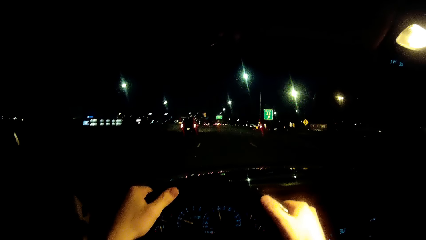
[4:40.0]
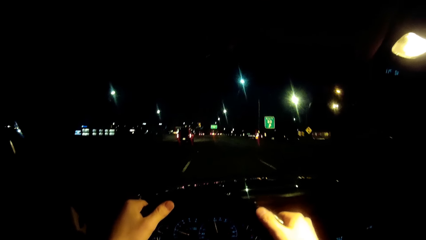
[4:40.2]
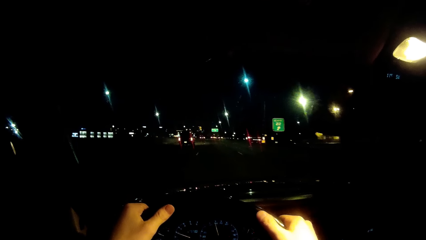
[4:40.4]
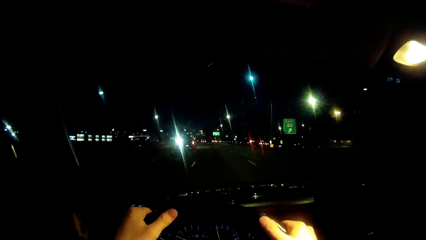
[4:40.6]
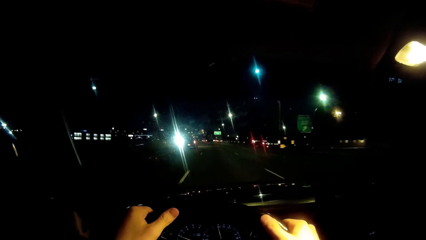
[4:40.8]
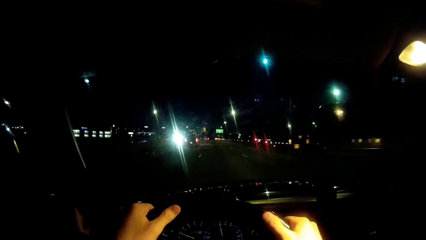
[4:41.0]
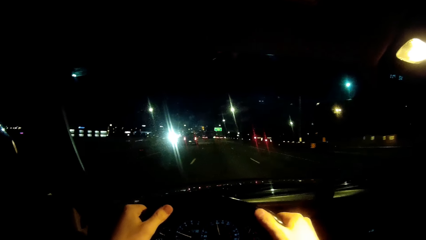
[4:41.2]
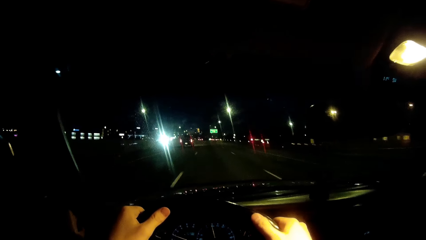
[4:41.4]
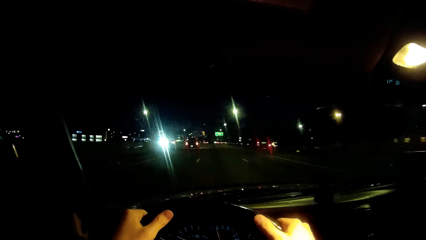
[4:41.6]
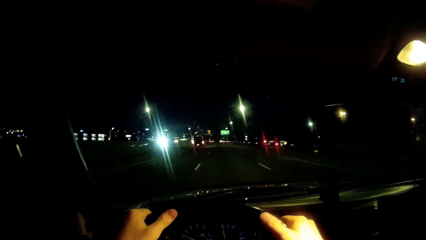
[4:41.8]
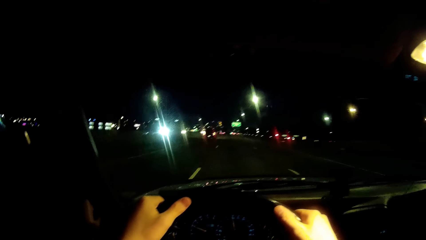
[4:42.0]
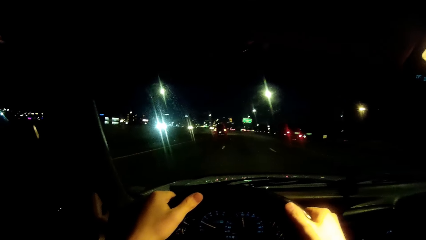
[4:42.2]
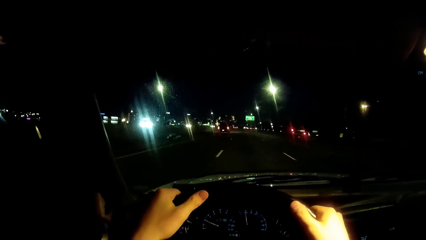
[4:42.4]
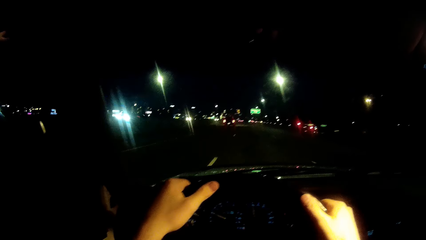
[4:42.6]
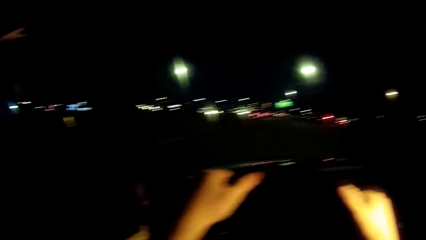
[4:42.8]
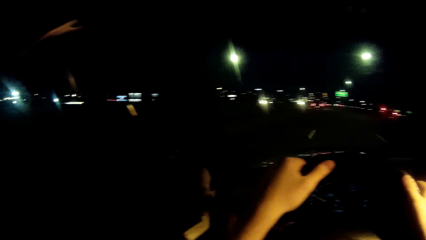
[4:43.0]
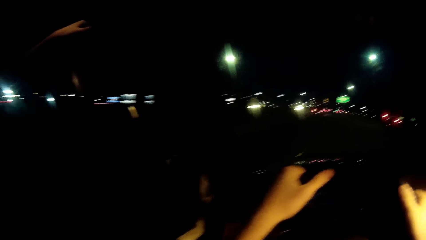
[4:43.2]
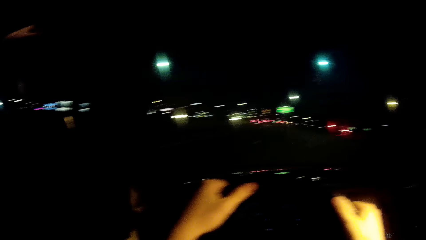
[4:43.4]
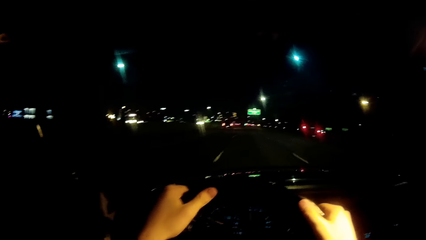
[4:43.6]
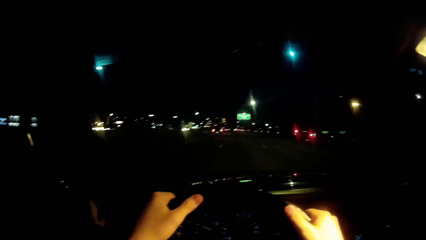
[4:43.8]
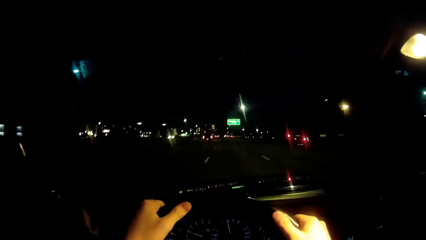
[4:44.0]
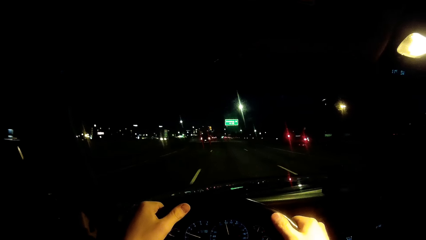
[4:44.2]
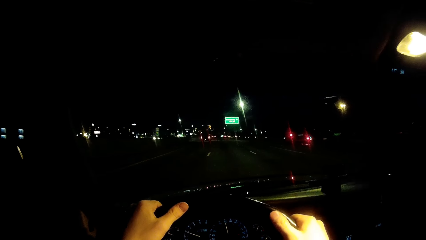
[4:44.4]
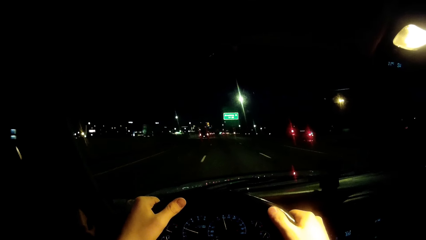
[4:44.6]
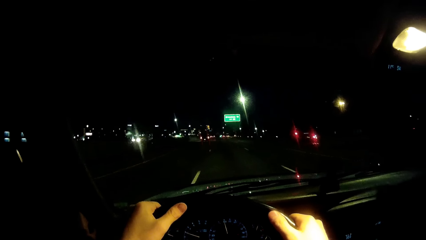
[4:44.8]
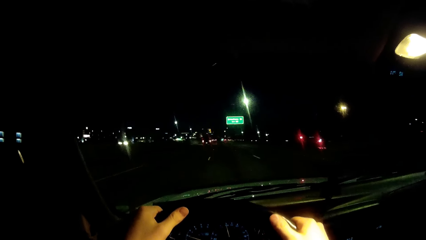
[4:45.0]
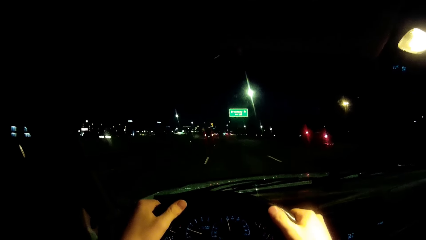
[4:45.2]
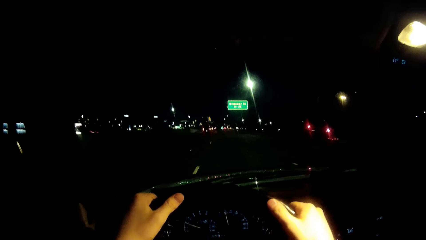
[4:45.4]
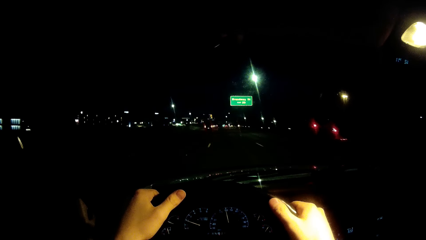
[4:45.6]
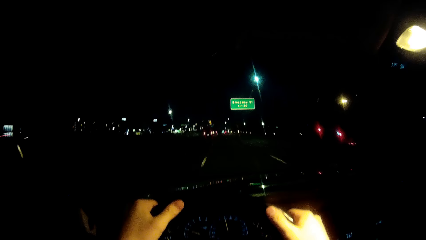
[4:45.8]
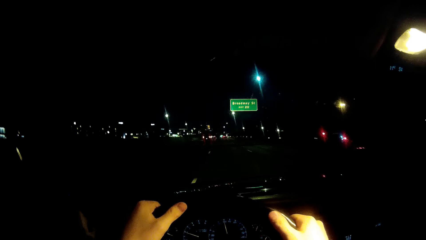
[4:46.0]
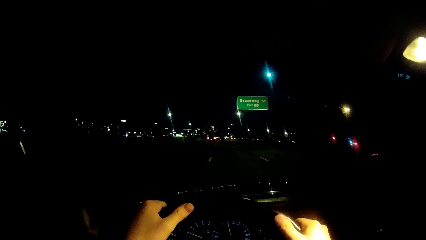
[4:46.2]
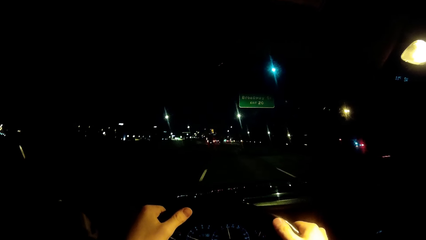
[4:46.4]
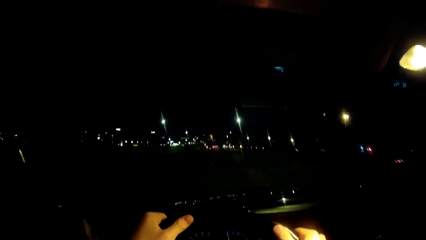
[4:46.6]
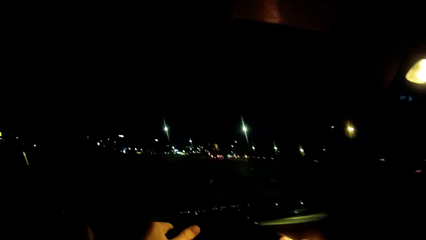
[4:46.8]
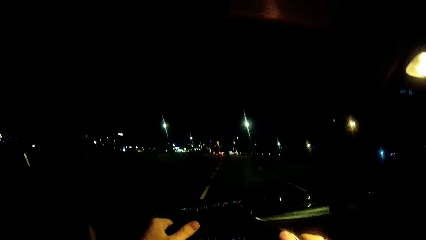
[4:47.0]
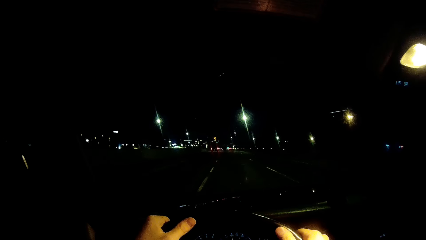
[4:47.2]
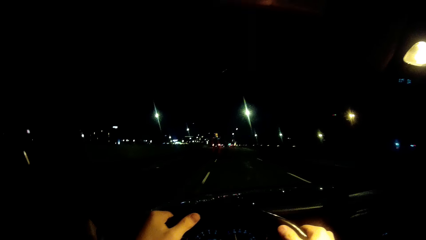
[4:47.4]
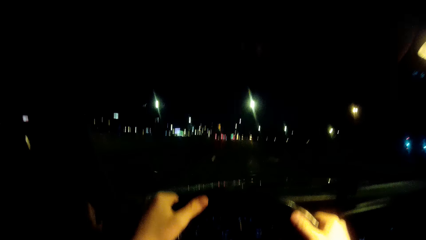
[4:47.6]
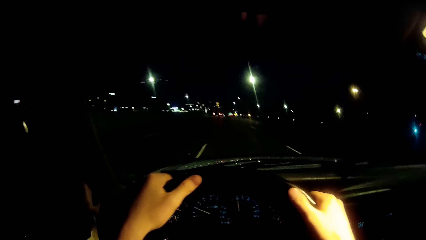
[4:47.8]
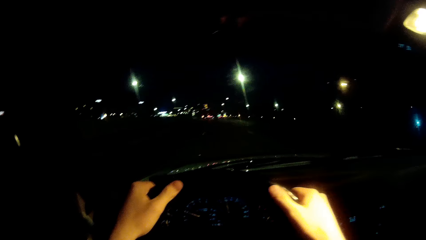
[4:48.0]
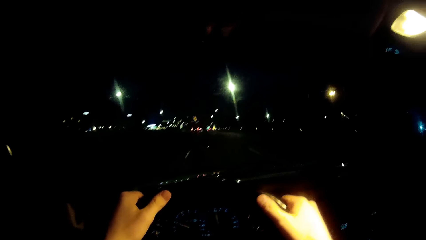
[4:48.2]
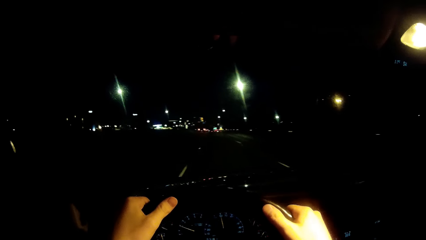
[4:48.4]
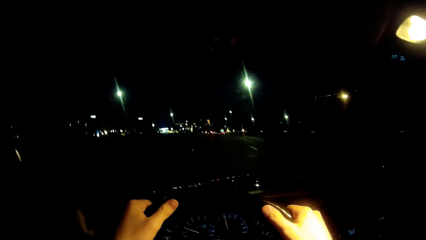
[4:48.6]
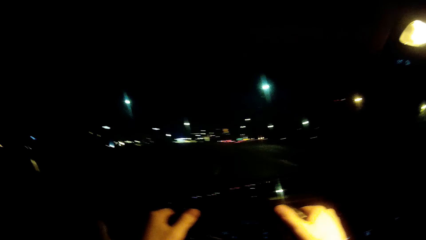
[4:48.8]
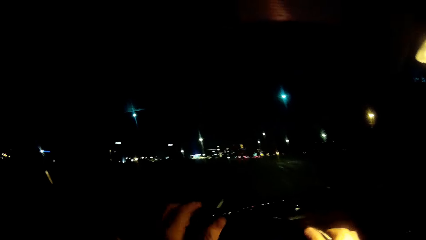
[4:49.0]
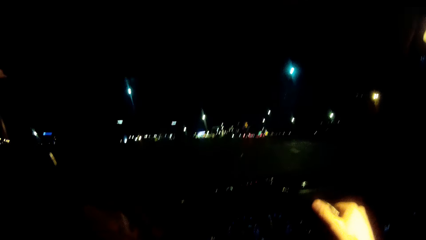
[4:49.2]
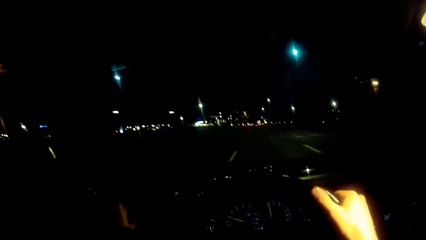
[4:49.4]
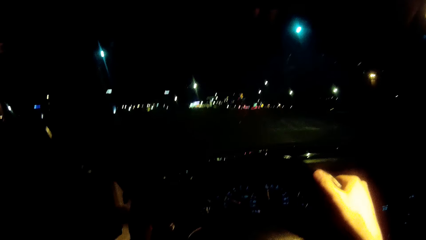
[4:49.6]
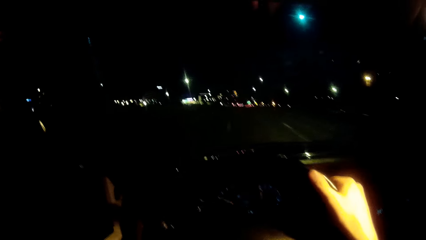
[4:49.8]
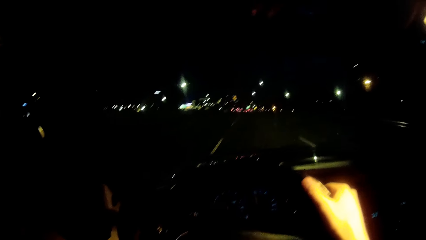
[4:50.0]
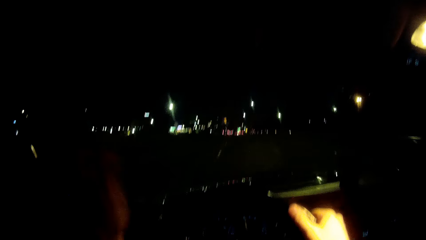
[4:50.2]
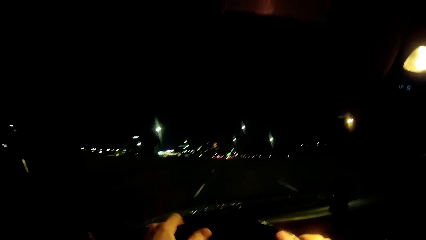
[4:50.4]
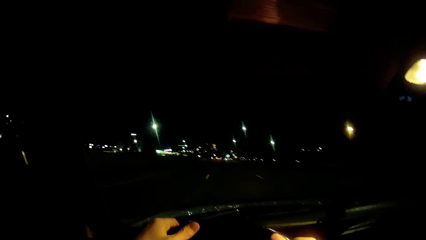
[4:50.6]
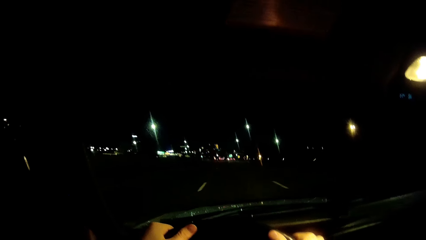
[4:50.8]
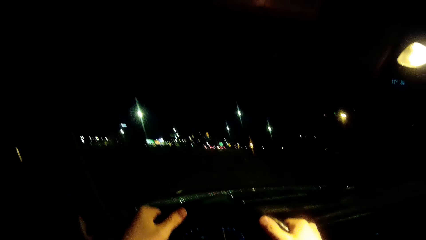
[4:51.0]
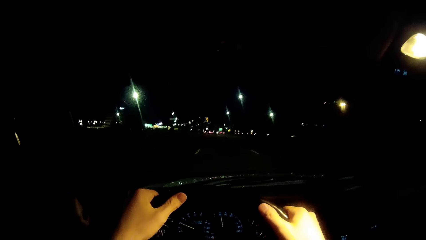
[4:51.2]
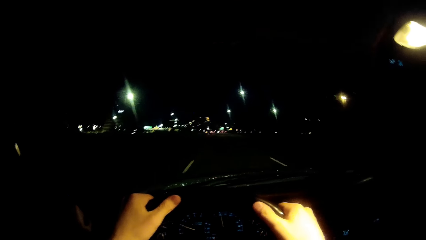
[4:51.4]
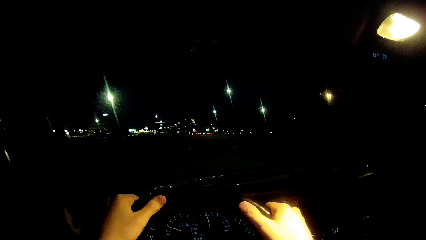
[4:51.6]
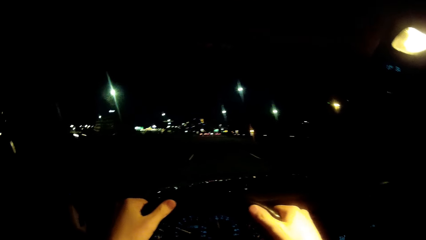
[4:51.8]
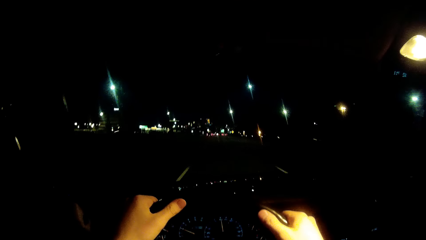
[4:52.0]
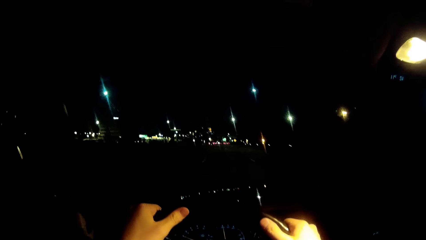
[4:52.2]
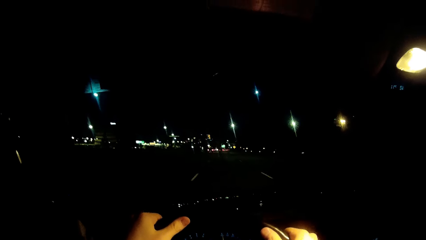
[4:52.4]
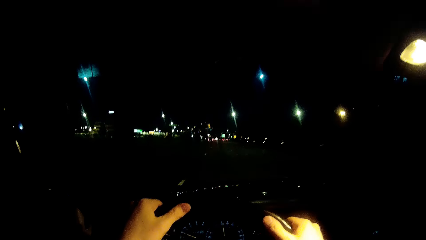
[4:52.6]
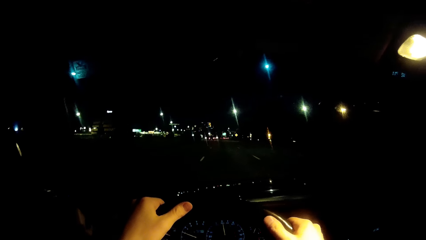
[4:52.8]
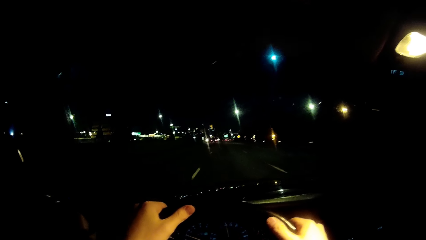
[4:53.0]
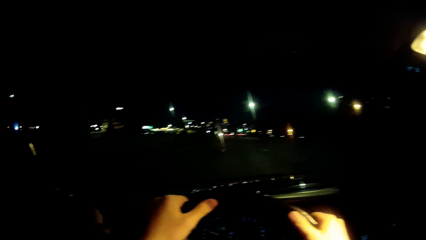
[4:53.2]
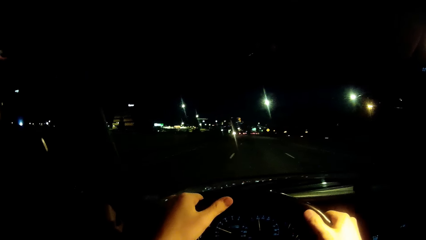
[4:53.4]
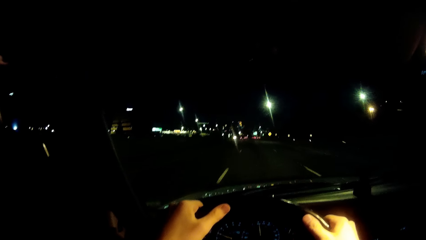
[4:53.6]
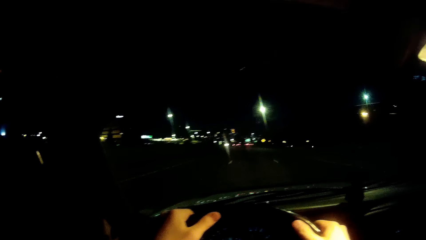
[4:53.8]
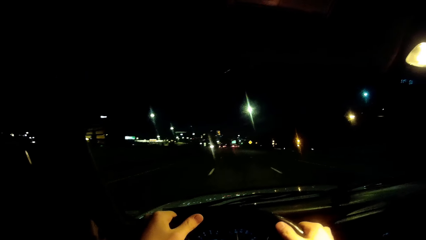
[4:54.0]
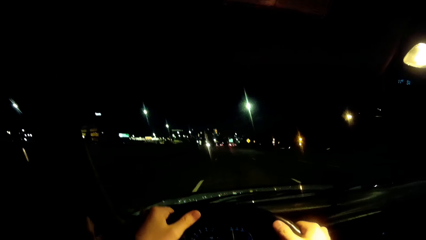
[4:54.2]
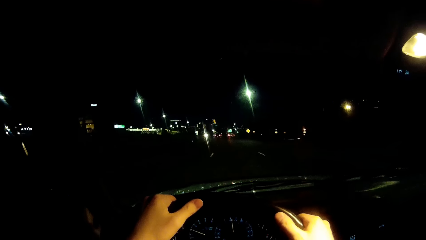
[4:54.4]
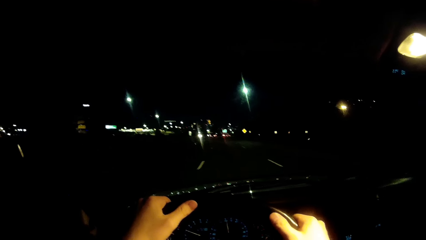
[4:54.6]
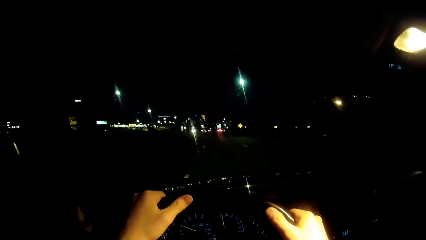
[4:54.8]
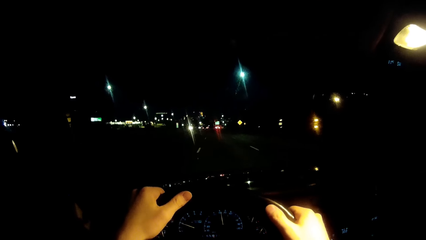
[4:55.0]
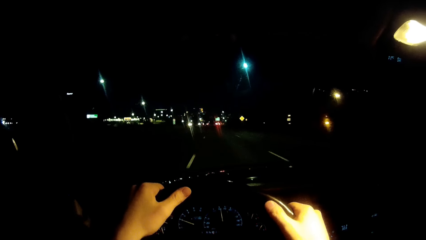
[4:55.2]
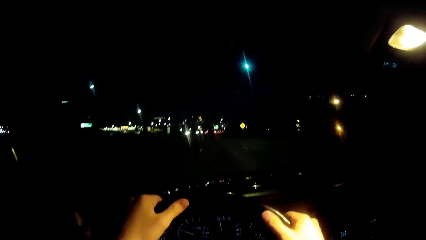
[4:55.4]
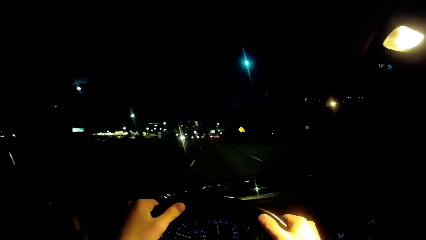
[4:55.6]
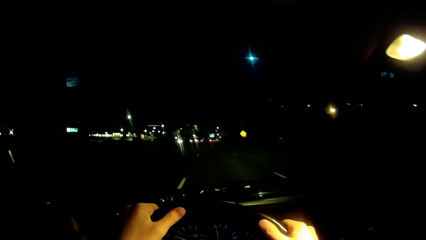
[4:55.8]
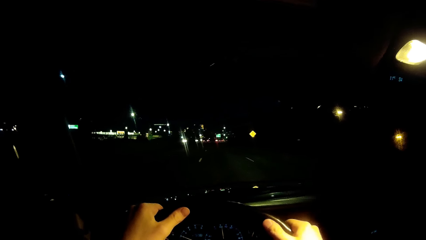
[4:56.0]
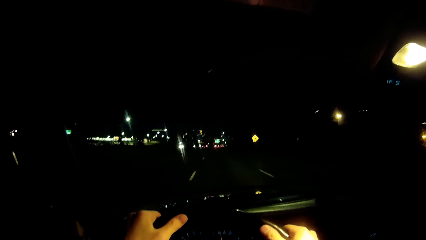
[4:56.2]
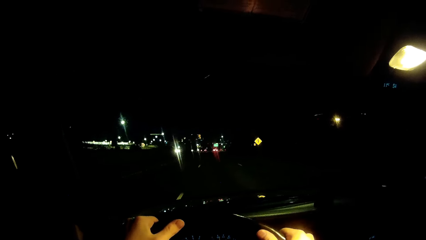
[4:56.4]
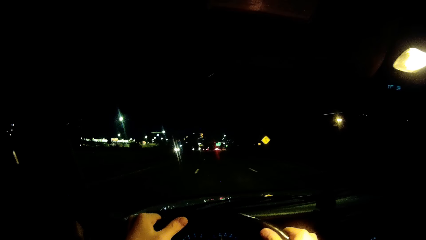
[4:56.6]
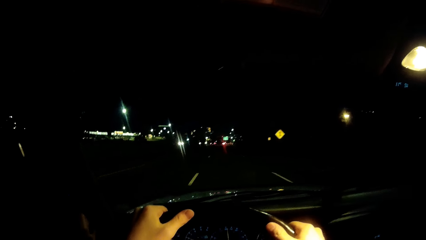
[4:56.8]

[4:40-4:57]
The camera wearer drives past another car. They drive past some cars. They remove the left hand from the steering wheel and put the left hand on the steering wheel. They drive a car.
